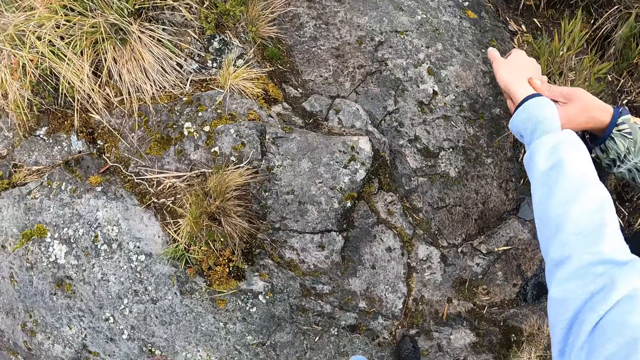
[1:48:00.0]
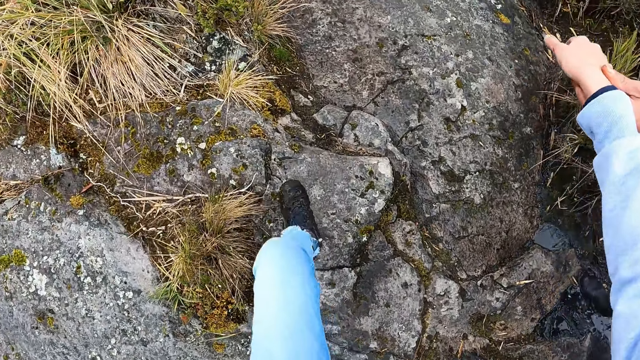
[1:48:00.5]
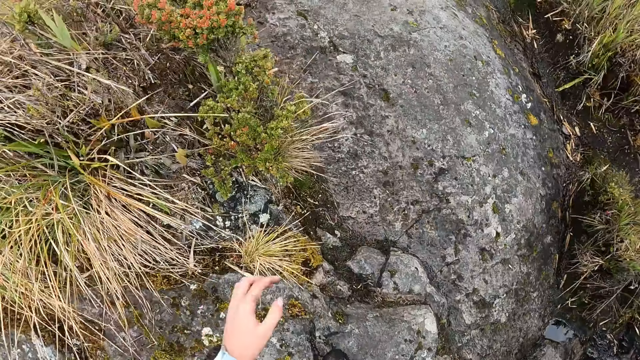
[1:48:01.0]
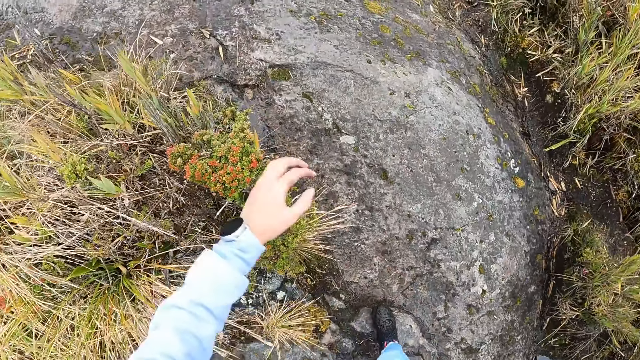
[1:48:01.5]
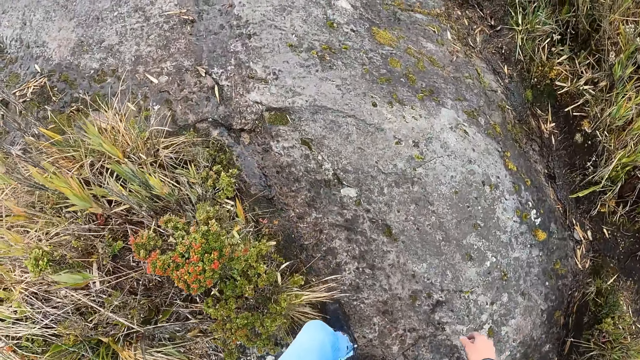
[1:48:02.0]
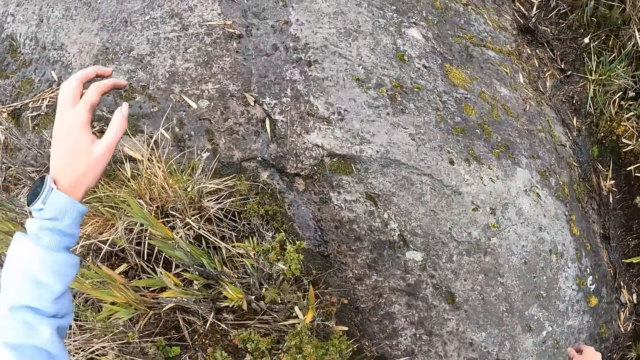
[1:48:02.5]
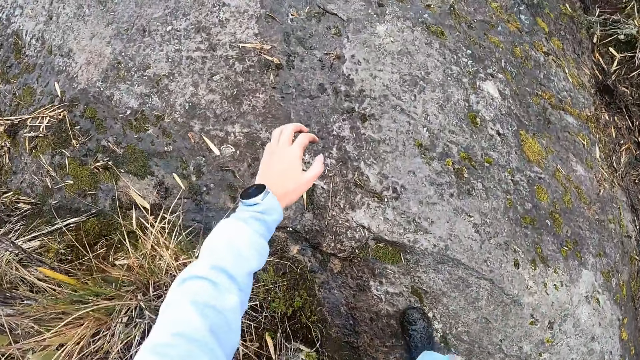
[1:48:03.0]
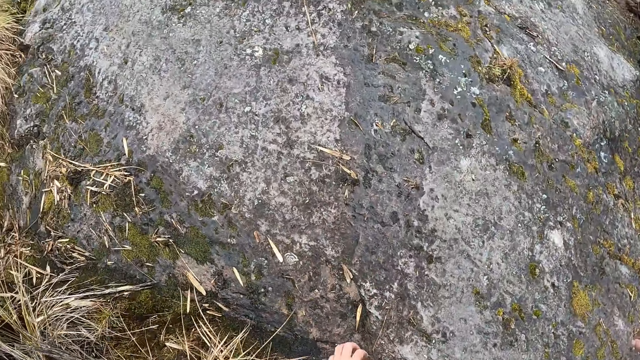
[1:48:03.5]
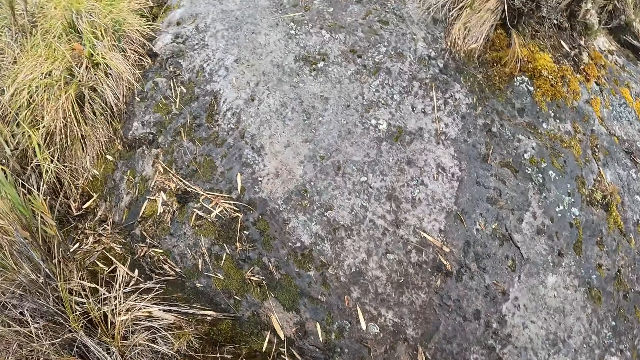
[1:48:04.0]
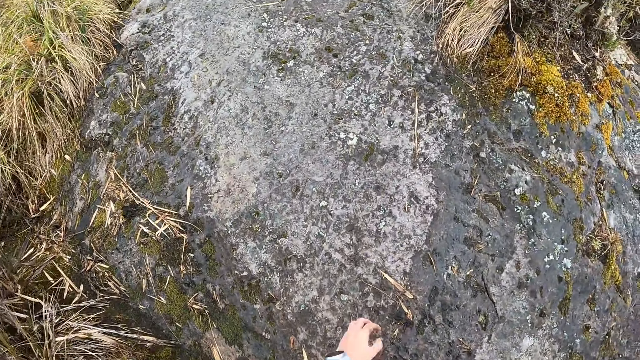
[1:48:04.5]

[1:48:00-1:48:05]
The camera wearer walks.

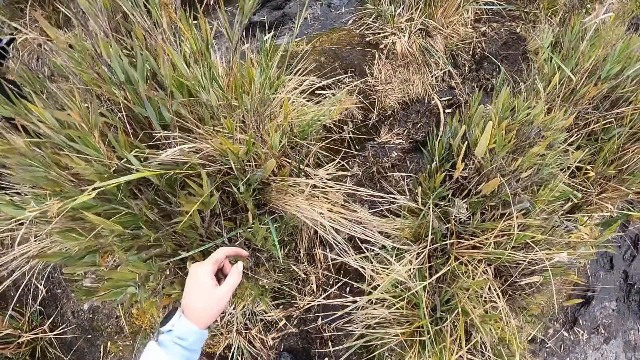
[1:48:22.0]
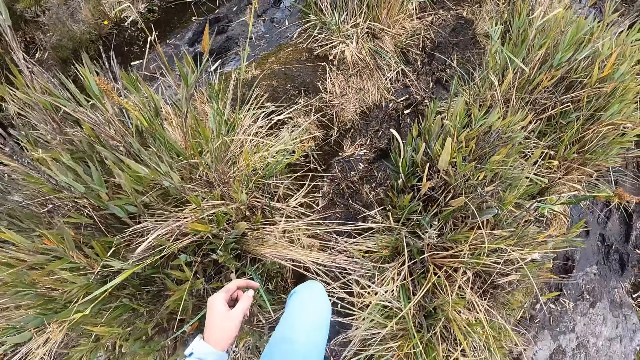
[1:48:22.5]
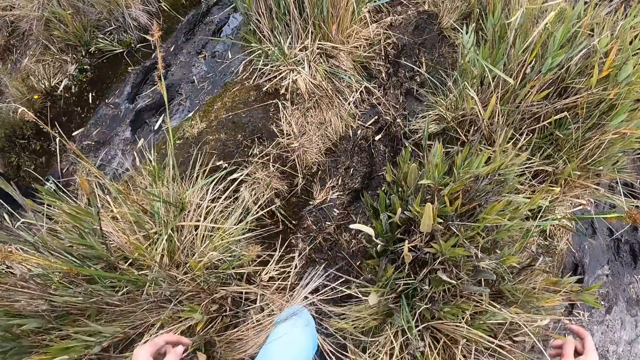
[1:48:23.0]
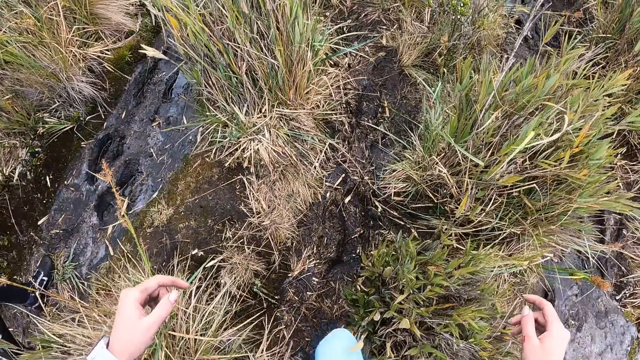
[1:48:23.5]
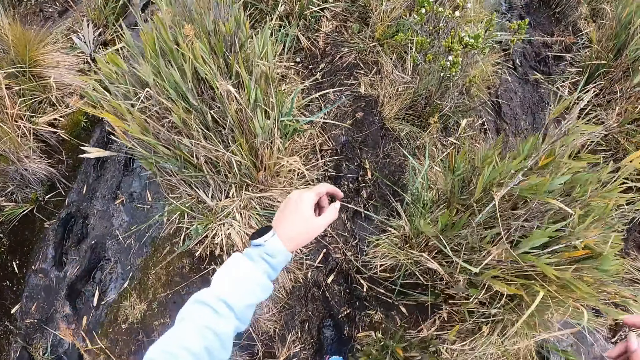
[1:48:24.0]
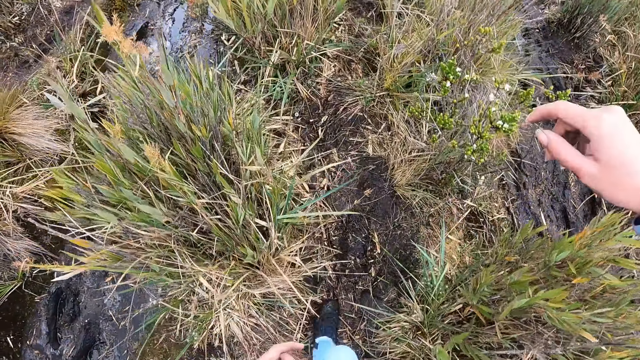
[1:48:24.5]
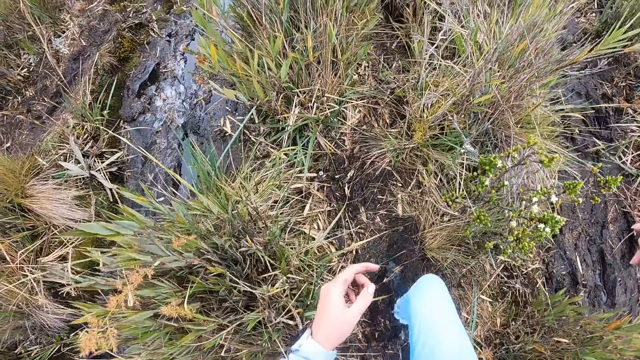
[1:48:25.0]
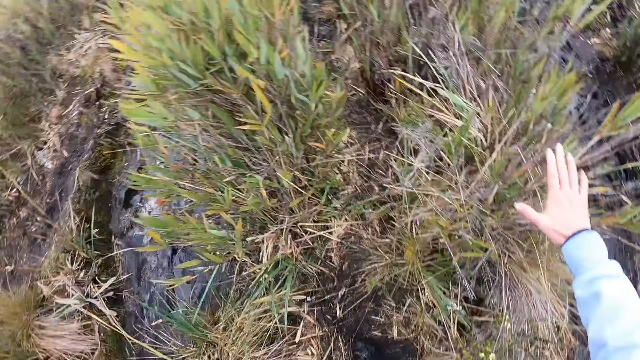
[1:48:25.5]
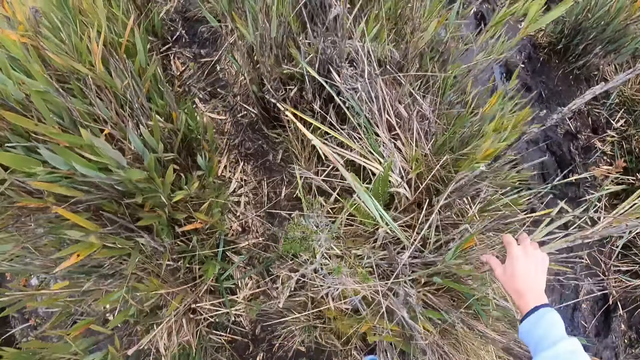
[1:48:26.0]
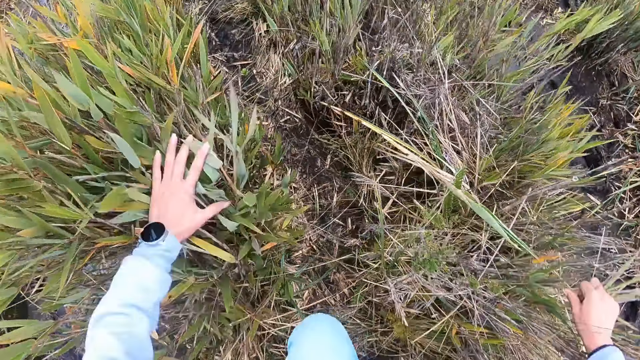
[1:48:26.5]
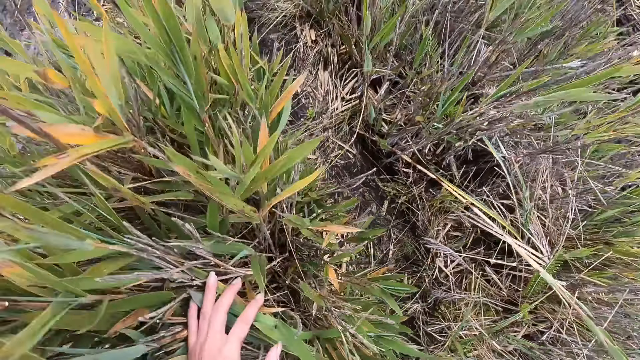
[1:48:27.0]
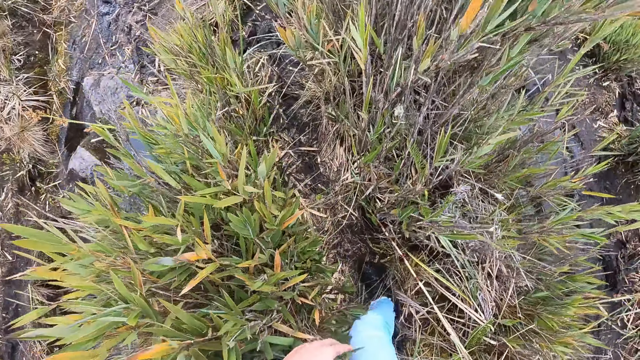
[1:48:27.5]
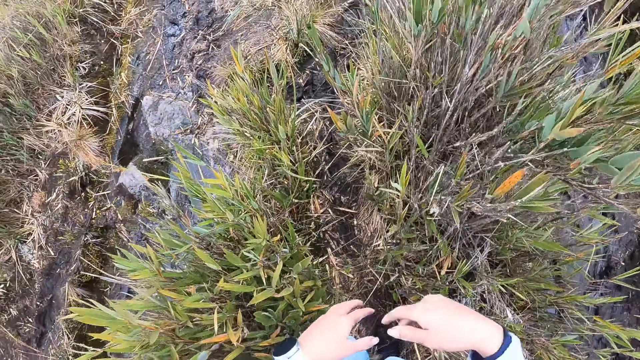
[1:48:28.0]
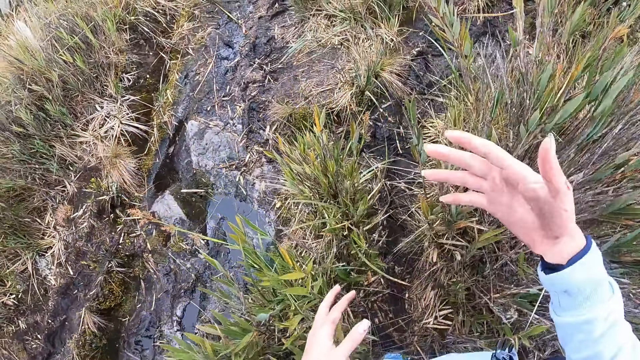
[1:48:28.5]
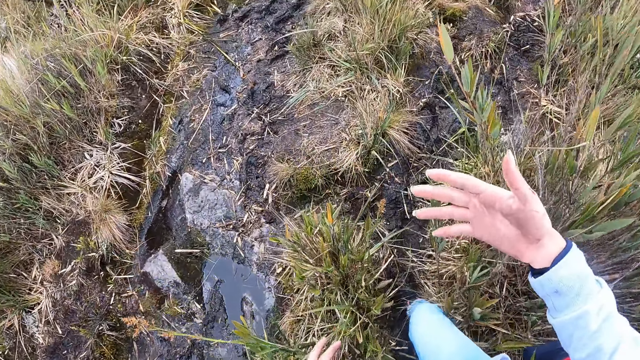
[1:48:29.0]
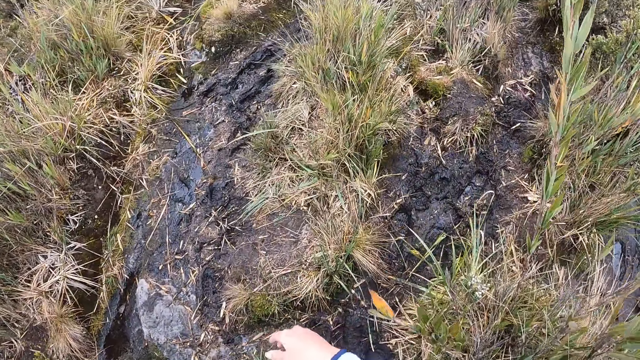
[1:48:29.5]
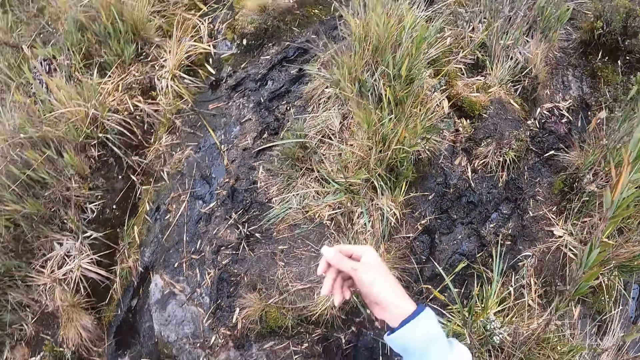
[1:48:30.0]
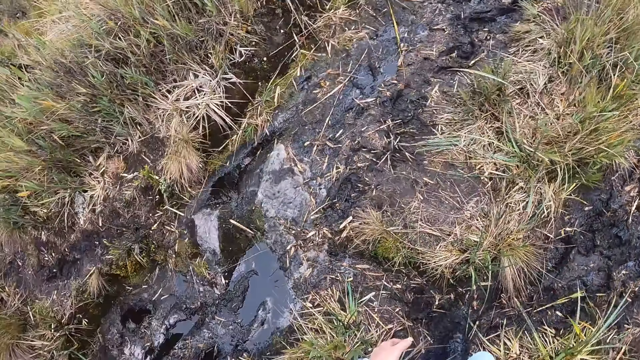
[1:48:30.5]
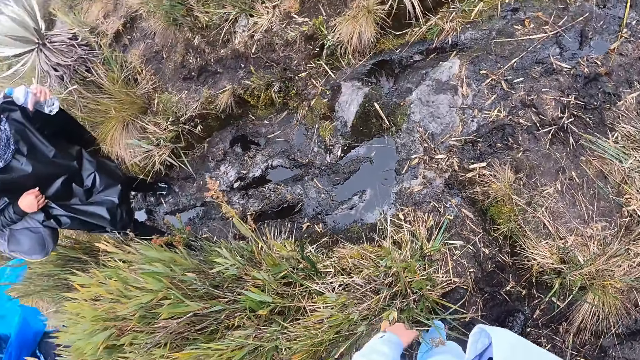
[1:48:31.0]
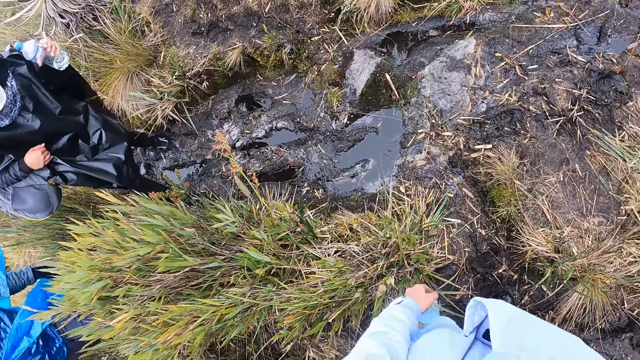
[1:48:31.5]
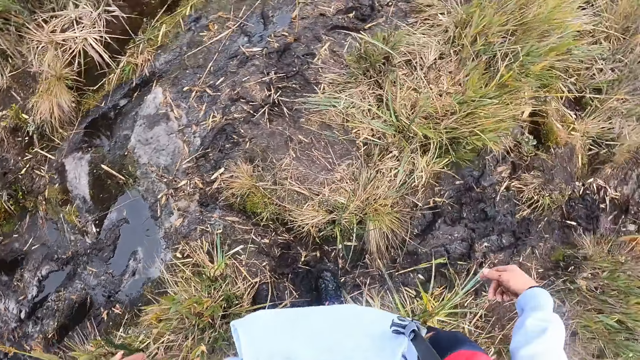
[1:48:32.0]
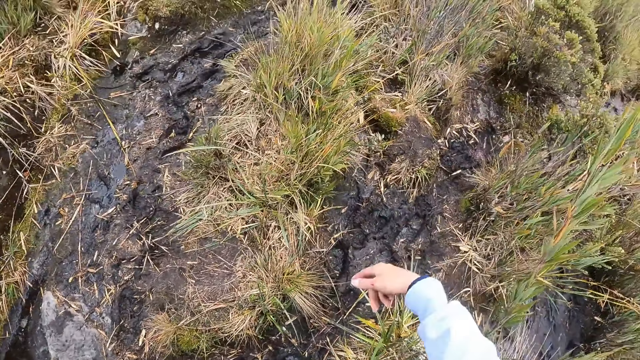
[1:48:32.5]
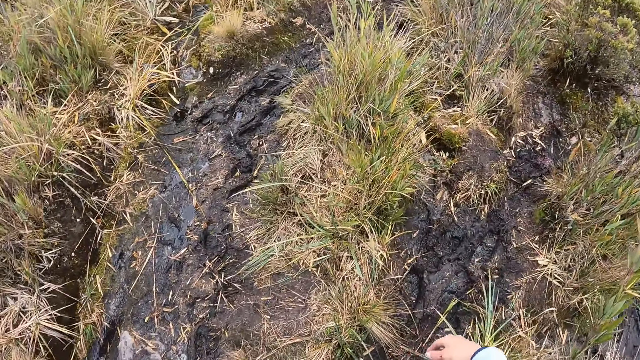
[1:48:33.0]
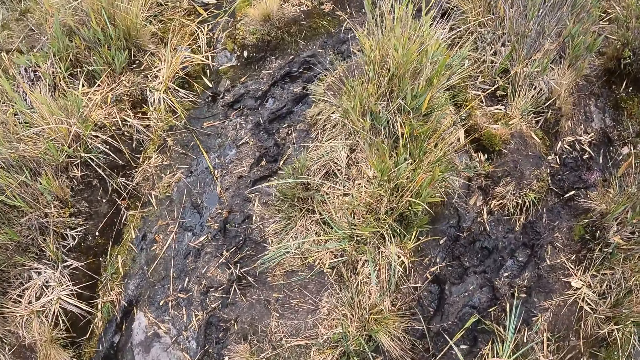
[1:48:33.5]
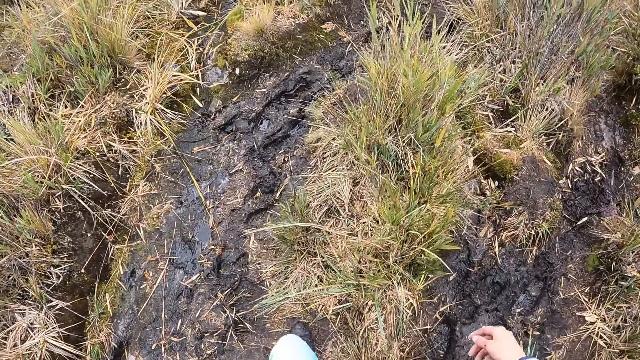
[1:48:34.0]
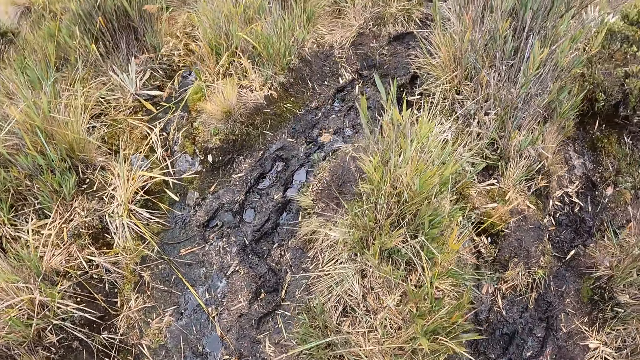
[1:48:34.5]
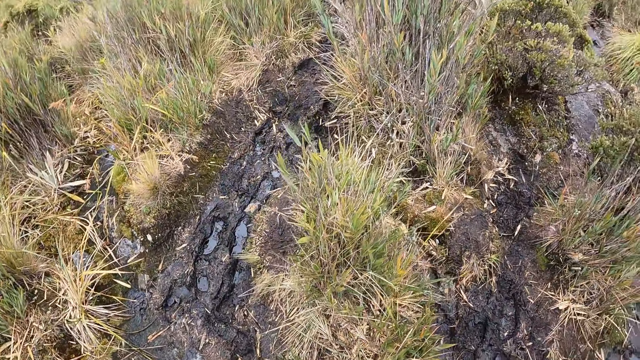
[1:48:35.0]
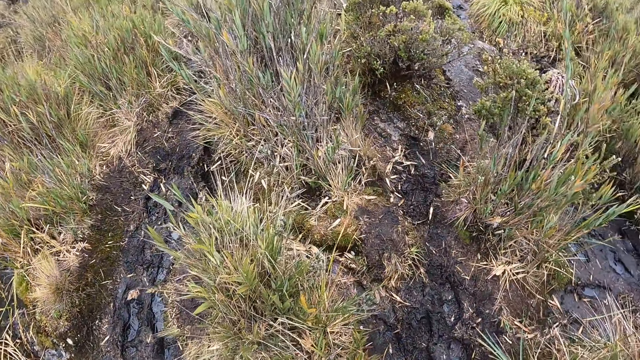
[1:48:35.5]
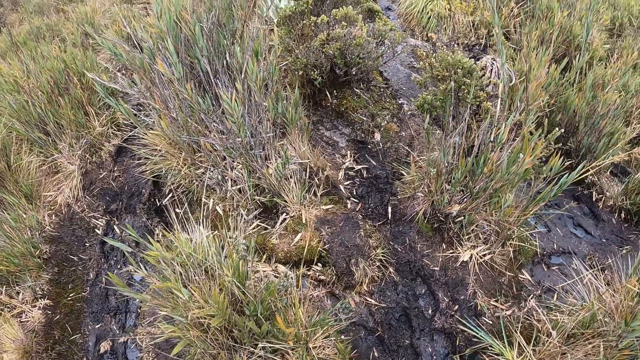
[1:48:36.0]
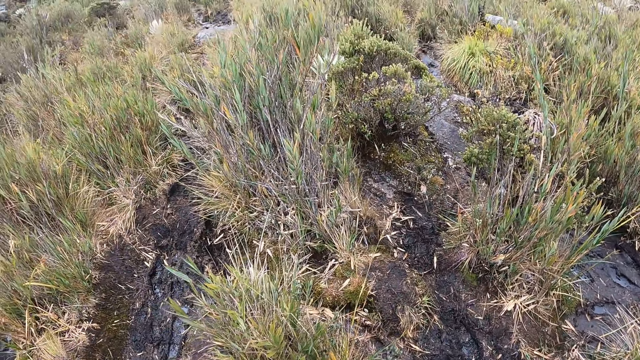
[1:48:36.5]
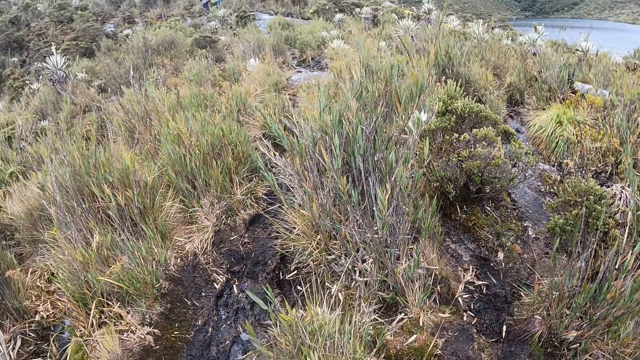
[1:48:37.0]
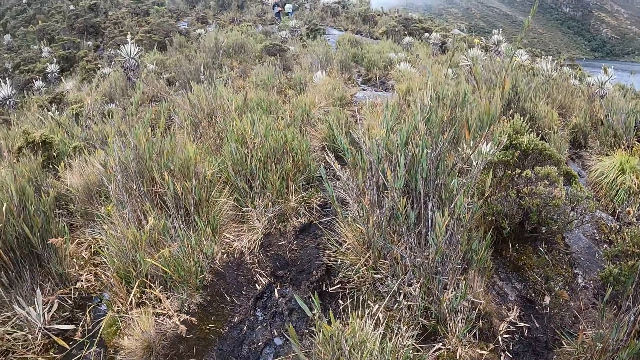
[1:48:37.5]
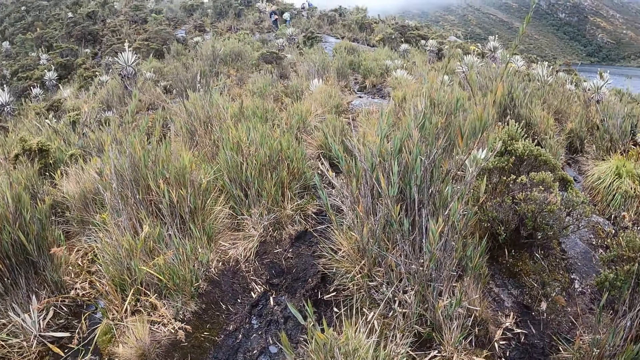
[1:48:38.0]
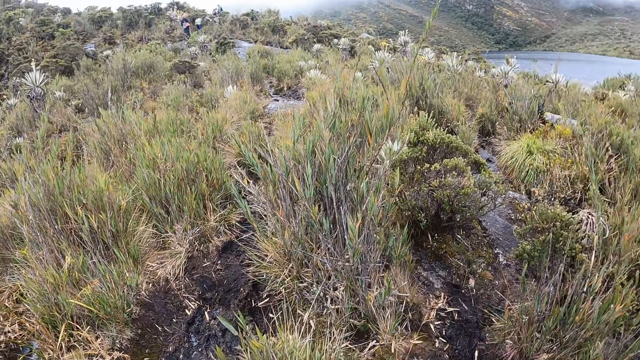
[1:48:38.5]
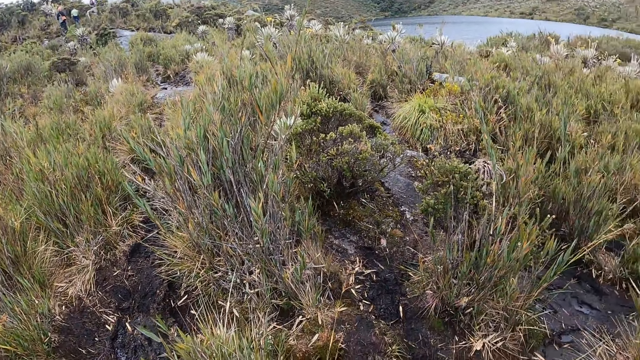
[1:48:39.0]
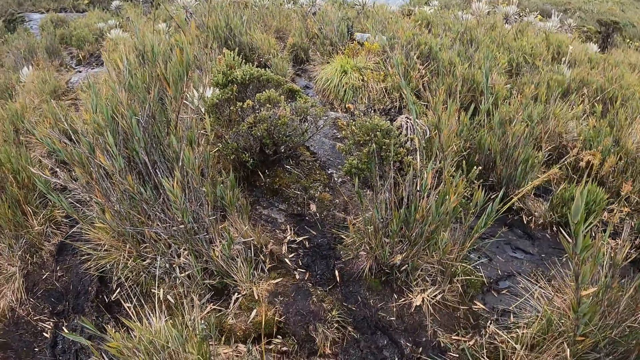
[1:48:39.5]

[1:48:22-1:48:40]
The camera wearer walks up the hill. She touches a tuft of grass with her right hand. She touches a tuft of grass with her left hand. She walks on a muddy path. A man holds a water bottle in his left hand. The camera wearer walks up the hill. She looks around.
